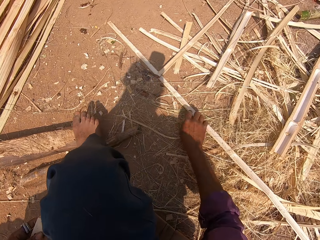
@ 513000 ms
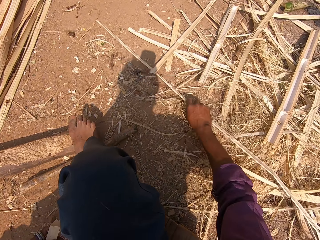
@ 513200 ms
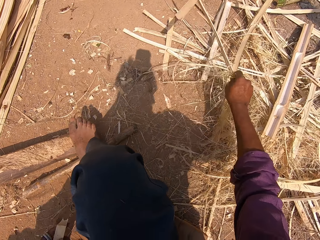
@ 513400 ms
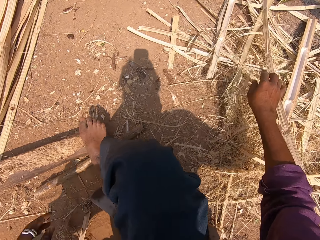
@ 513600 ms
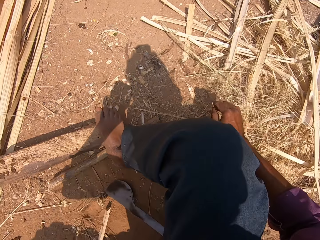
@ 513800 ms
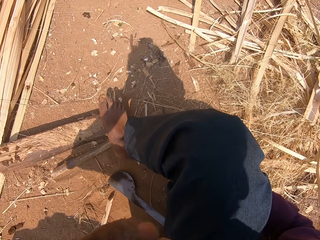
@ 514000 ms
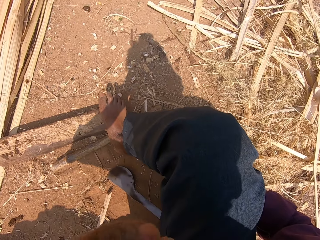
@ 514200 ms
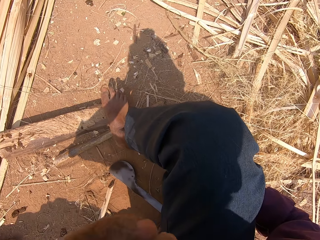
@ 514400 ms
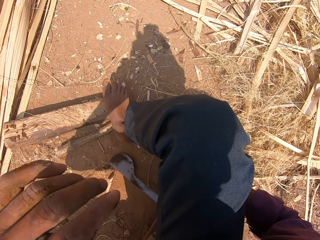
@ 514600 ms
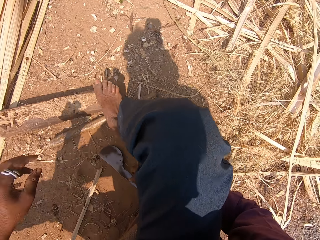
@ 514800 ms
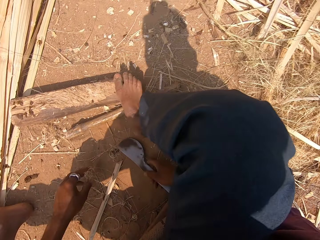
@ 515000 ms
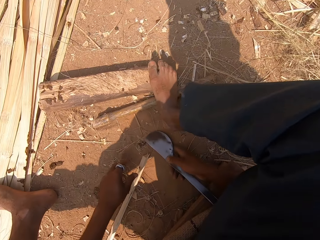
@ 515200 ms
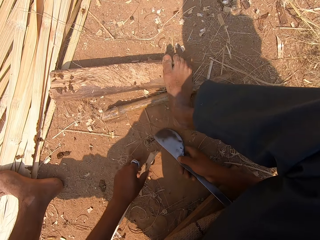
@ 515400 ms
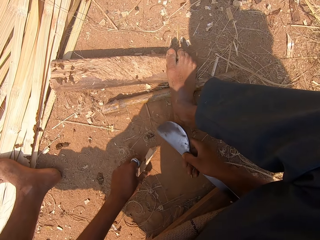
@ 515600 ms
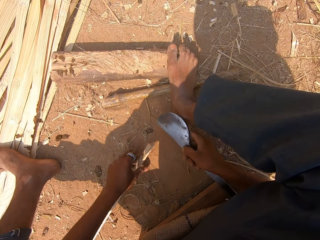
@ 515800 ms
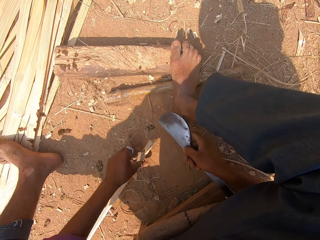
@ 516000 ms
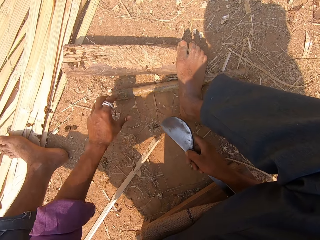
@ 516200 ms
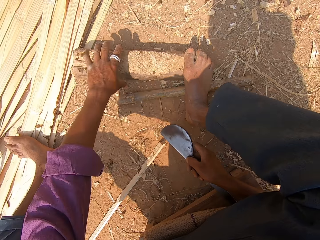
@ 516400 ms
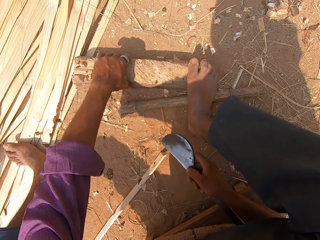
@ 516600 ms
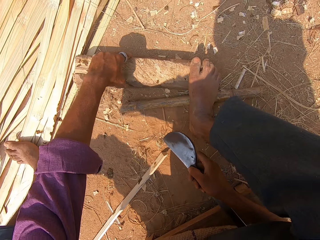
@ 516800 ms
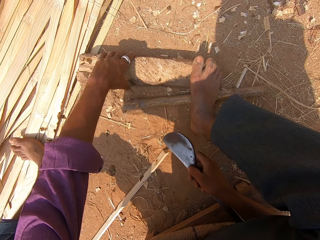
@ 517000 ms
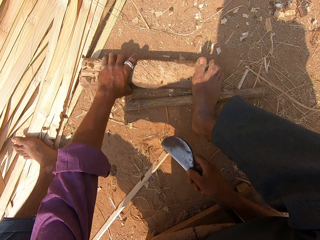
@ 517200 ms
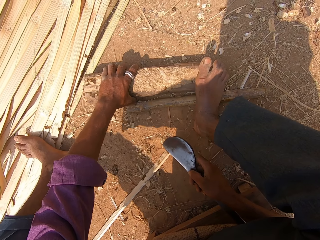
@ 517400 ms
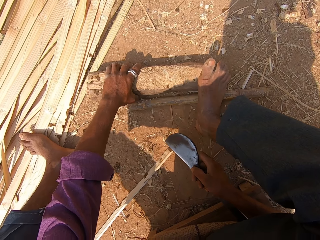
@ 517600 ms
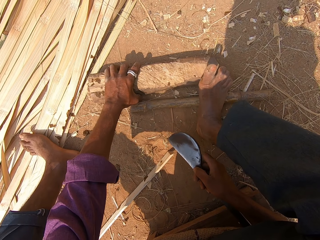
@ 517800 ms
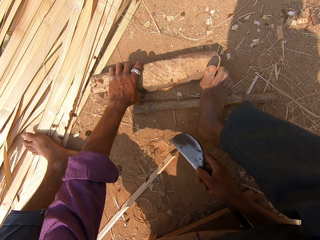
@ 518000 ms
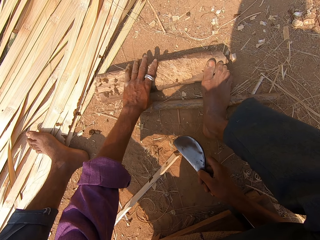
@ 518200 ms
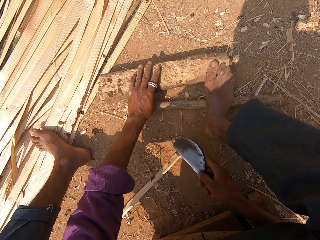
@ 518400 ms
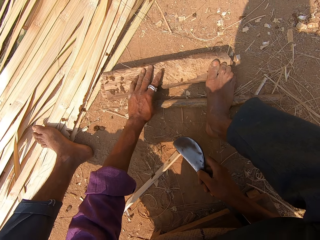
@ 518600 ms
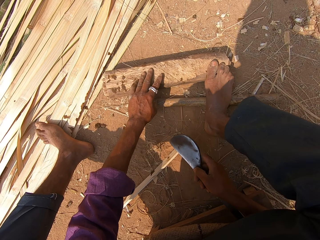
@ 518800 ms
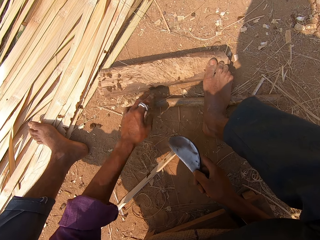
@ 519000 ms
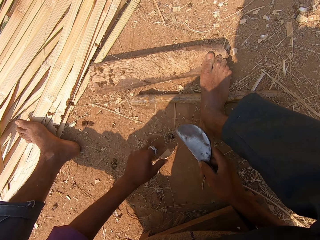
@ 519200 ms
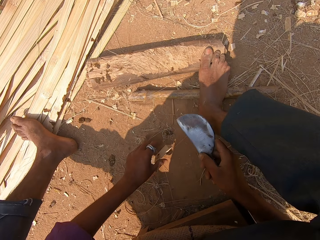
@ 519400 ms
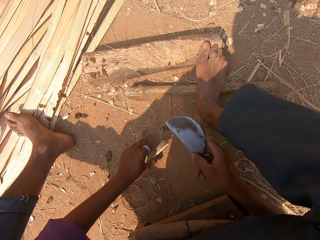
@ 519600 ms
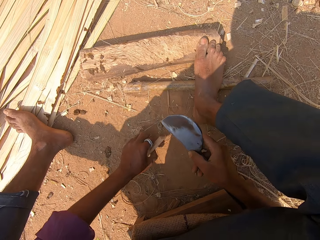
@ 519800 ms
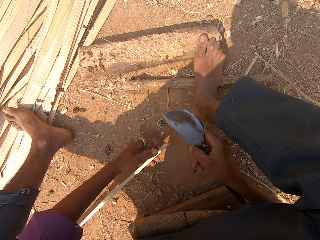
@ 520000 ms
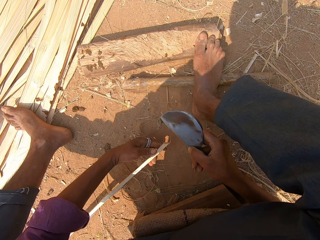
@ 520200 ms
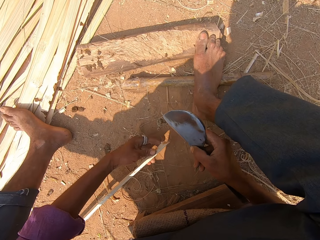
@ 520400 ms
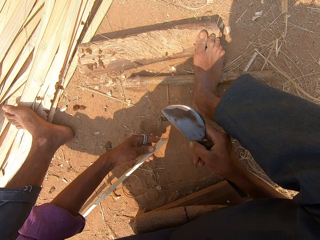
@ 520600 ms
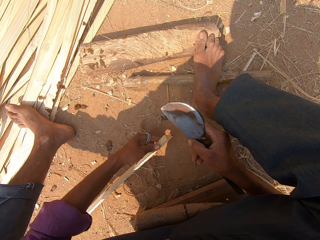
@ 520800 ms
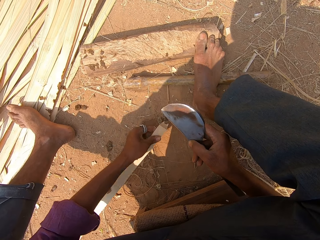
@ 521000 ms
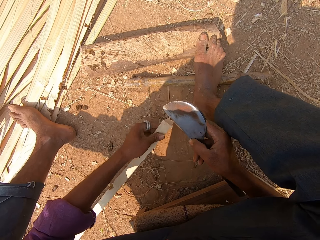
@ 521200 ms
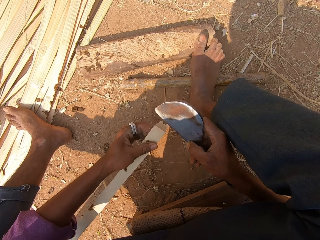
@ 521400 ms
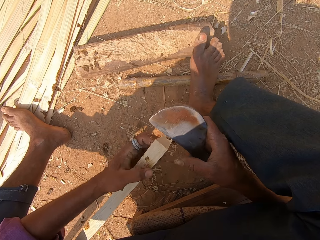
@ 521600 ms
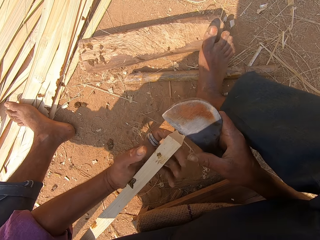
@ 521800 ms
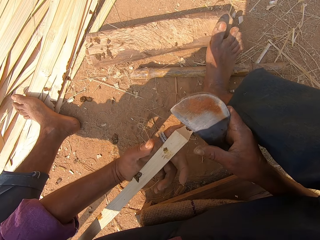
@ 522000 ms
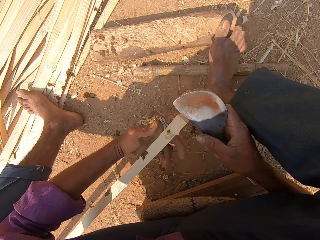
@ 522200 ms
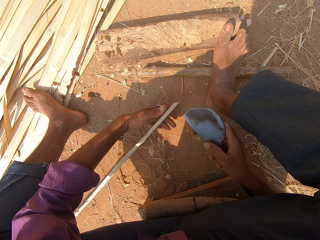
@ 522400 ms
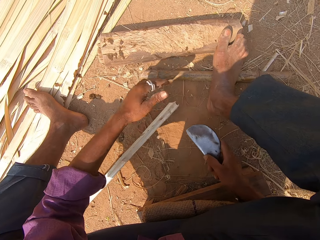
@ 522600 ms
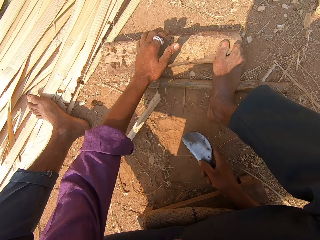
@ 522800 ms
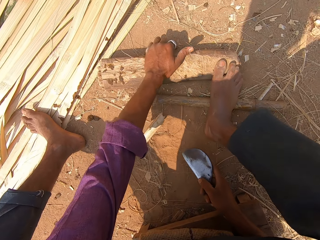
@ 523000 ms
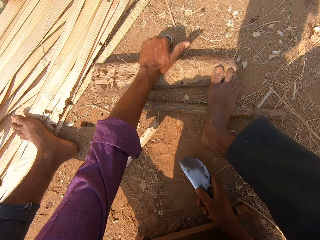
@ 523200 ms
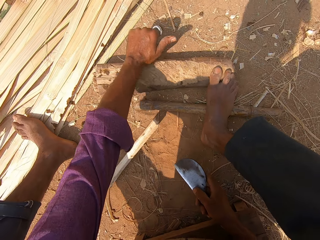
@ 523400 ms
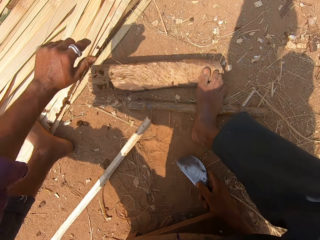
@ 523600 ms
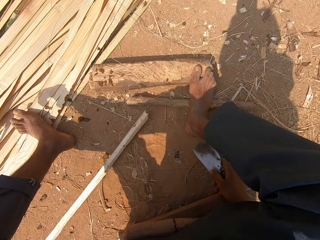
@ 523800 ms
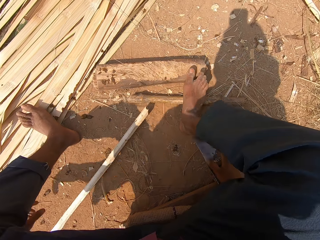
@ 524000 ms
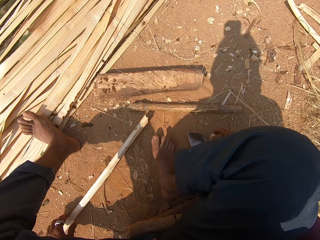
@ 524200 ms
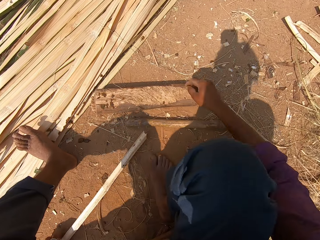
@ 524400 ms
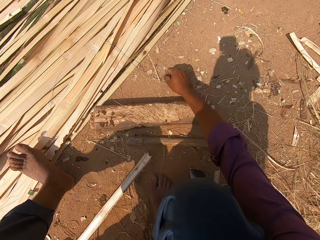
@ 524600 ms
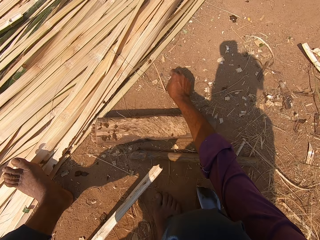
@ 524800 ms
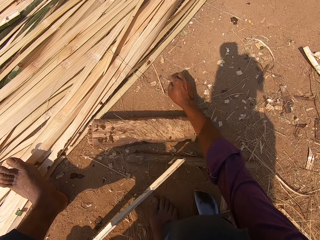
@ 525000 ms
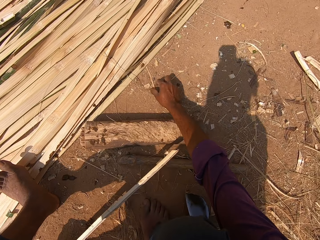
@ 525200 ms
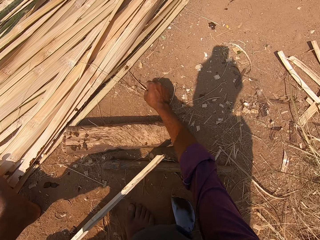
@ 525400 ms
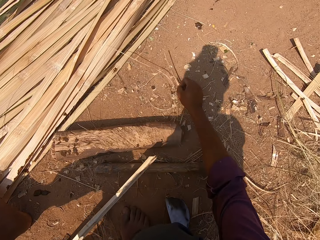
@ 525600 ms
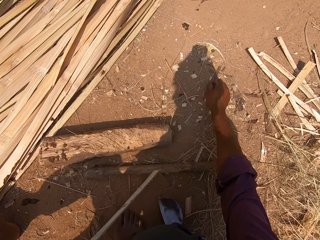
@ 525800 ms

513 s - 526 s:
The camera wearer moves the bamboo strips. He takes the machete. He moves the log. He takes the piece of wood. He takes the bamboo stick. He drops the bamboo stick. He touches the log. He moves his hand. He picks a stick on the floor. He moves the bamboo strips.

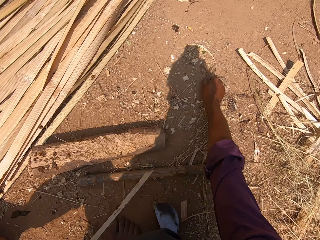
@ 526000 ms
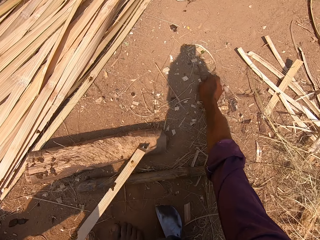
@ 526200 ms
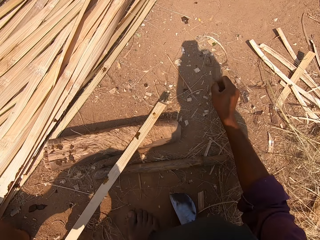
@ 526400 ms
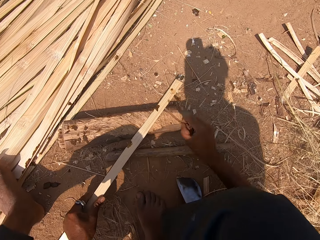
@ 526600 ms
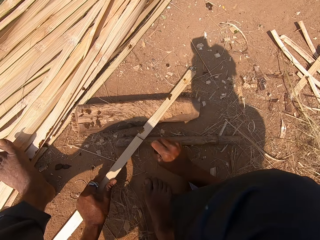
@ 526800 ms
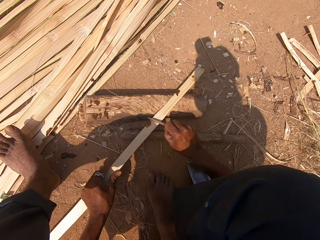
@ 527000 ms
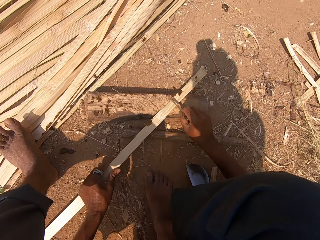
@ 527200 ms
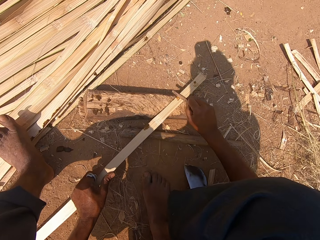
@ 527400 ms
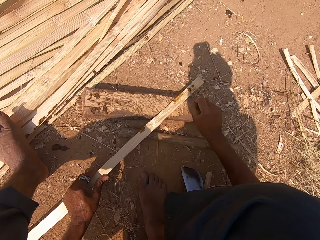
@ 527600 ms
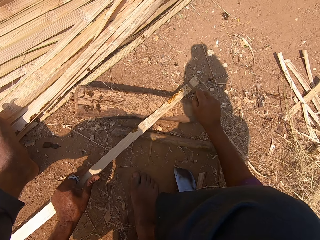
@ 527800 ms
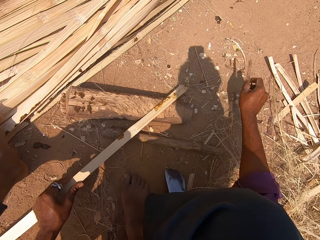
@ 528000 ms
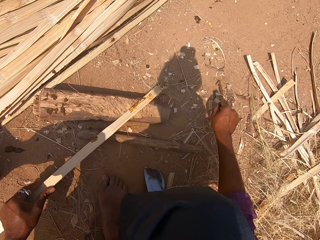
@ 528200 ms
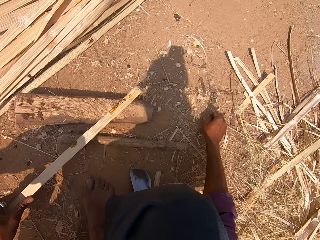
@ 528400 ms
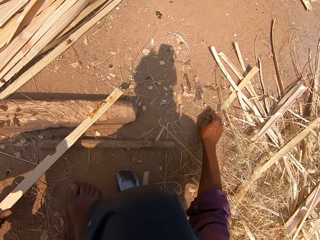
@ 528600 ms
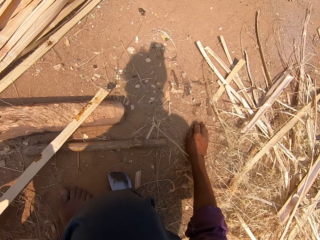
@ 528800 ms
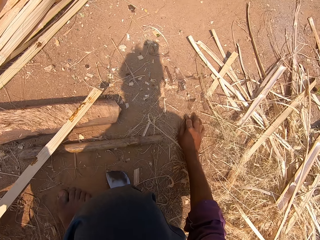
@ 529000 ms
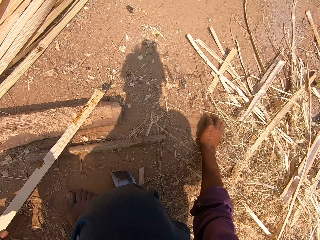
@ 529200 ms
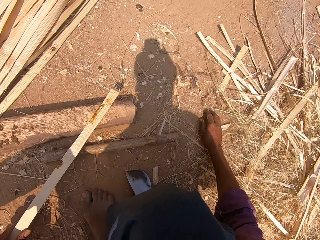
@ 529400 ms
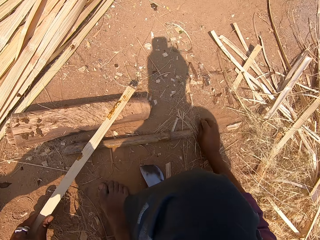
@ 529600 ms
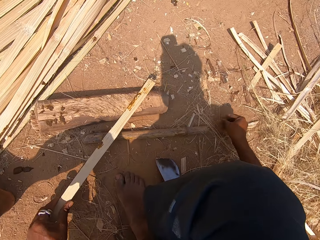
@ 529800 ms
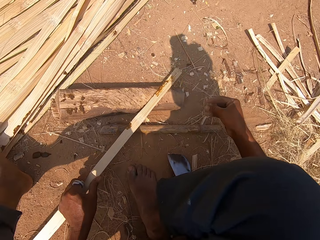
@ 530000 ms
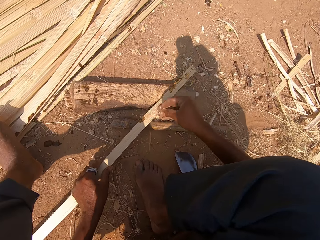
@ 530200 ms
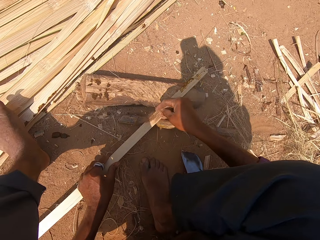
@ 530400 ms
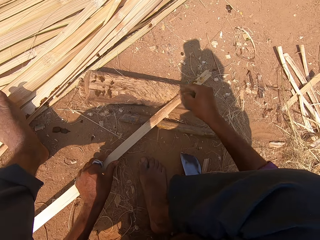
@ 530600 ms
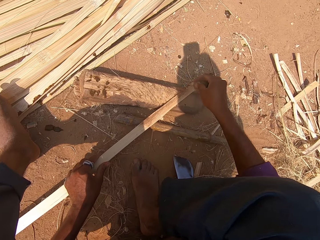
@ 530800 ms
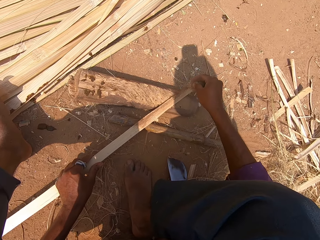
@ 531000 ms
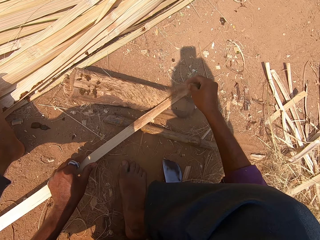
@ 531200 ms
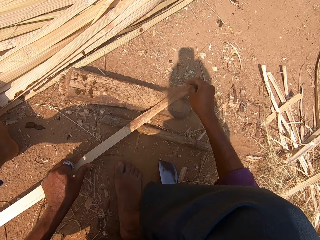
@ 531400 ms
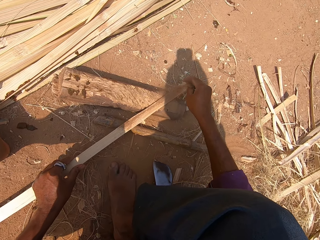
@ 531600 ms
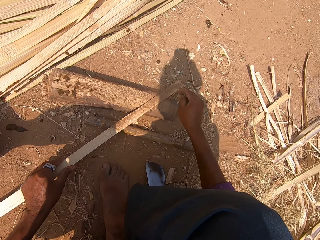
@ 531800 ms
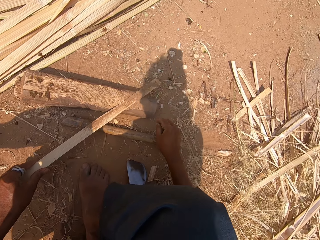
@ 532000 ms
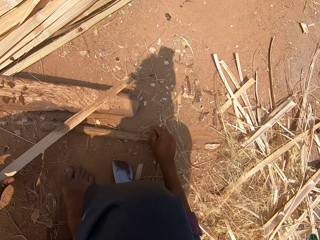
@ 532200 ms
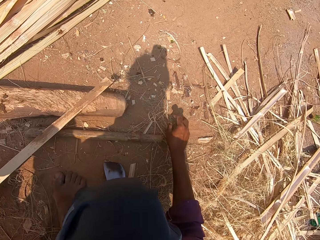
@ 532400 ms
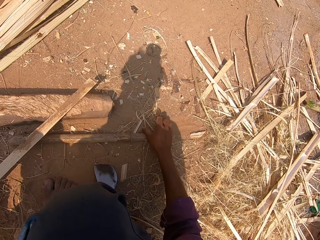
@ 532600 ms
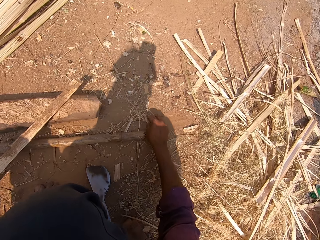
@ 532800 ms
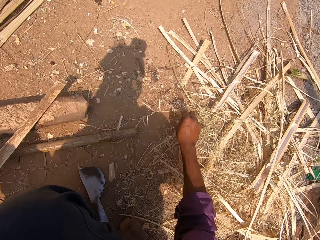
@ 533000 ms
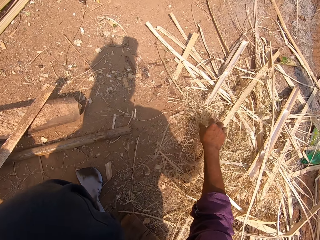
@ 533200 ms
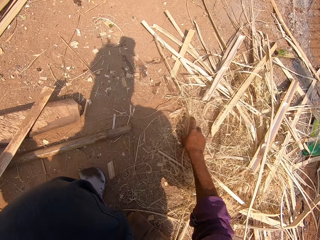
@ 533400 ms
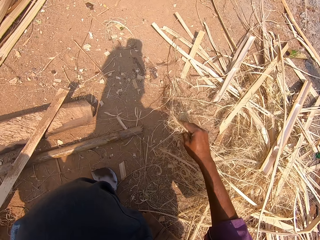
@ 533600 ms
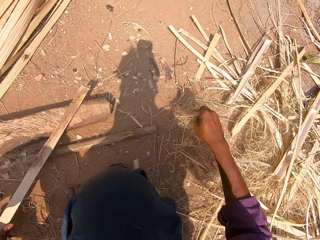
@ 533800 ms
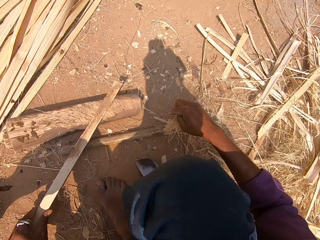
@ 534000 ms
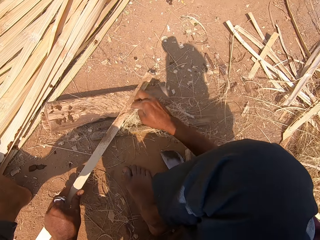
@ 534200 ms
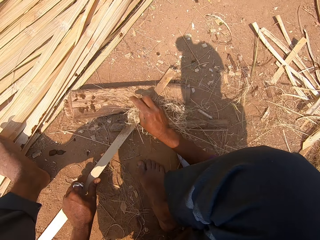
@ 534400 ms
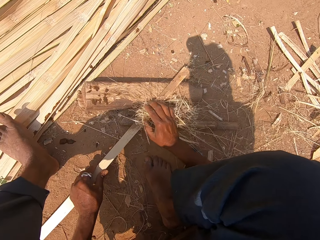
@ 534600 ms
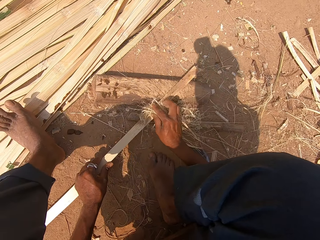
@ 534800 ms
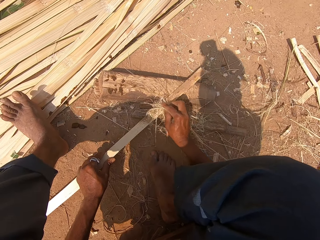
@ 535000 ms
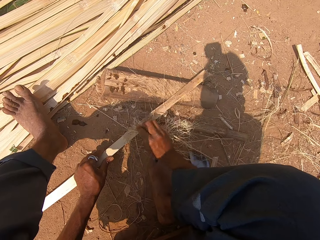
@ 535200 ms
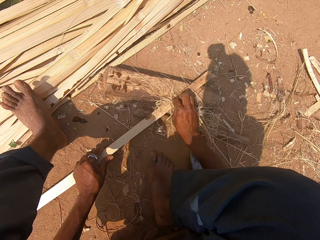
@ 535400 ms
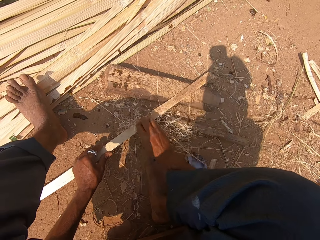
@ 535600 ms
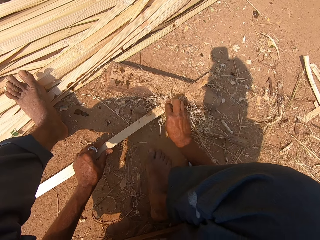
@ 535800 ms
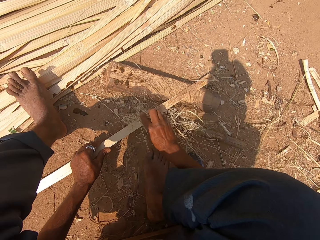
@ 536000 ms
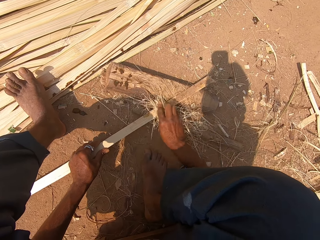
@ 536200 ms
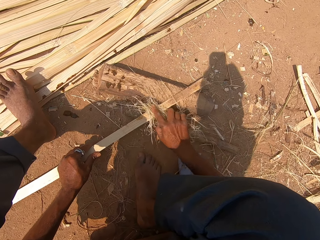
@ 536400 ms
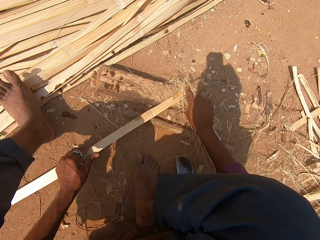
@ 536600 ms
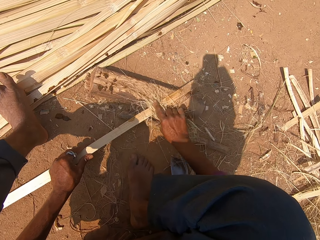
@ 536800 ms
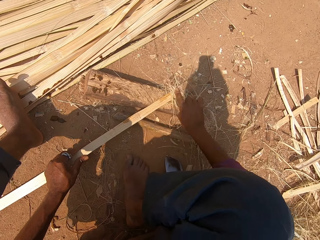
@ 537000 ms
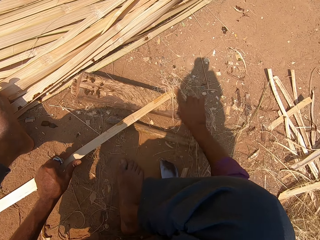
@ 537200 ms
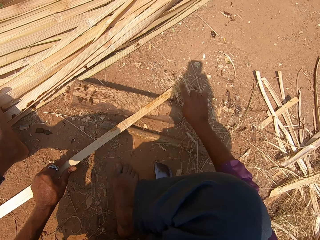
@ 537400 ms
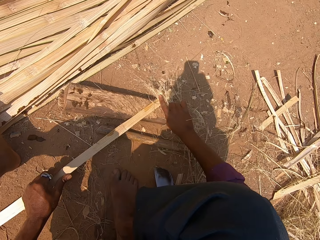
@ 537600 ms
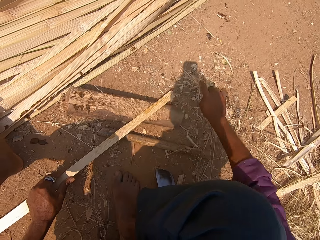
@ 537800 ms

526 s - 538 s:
The camera wearer picks a stick. They put the bamboo stick on the log. They remove mud from the bamboo stick. They rub the bamboo stick. They drop the stick on the ground. They take the sand on the ground. They apply the sand on the bamboo stick. They pick the bamboo strips. They wipe the bamboo stick with the bamboo strips.
